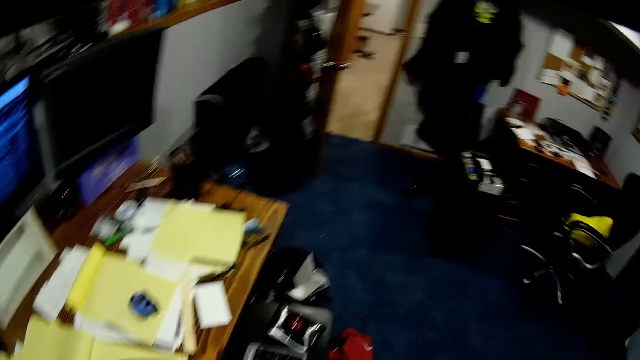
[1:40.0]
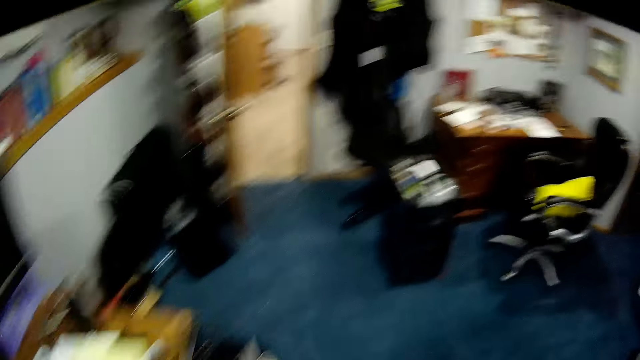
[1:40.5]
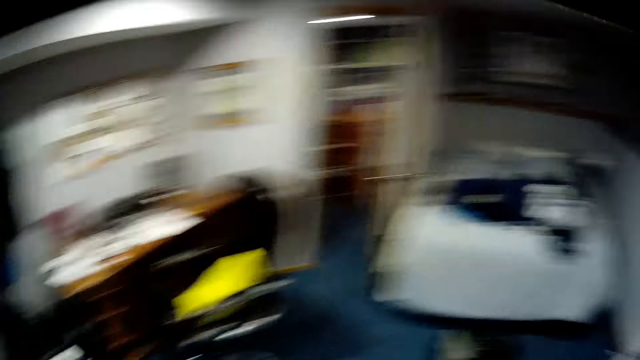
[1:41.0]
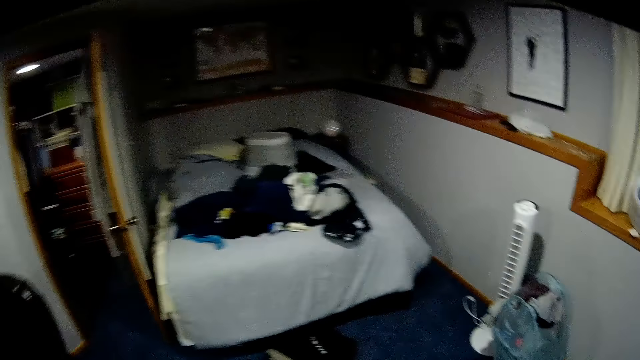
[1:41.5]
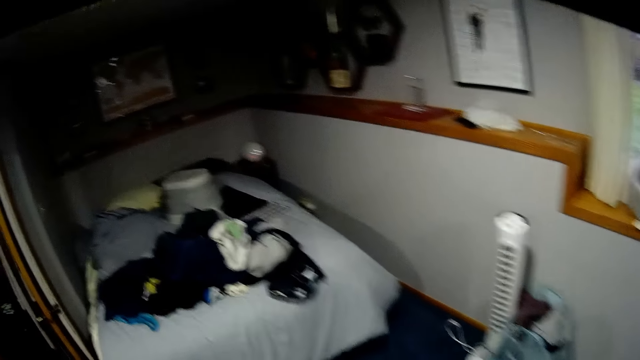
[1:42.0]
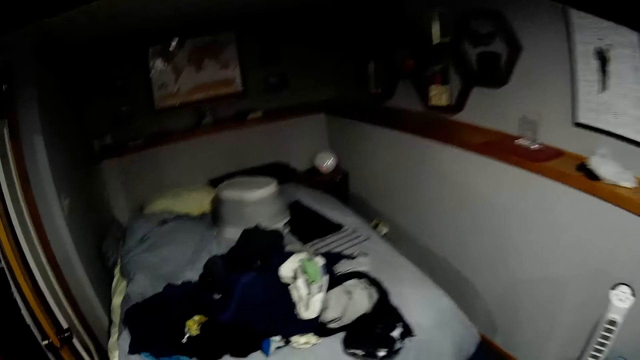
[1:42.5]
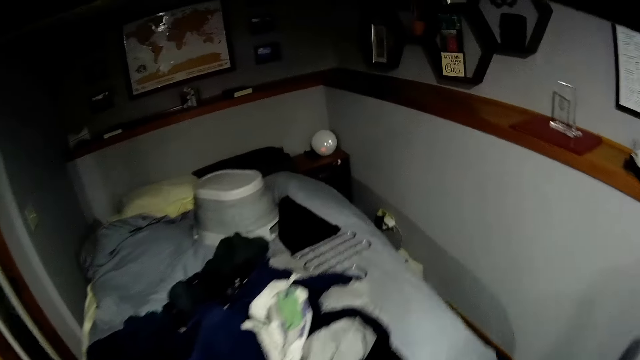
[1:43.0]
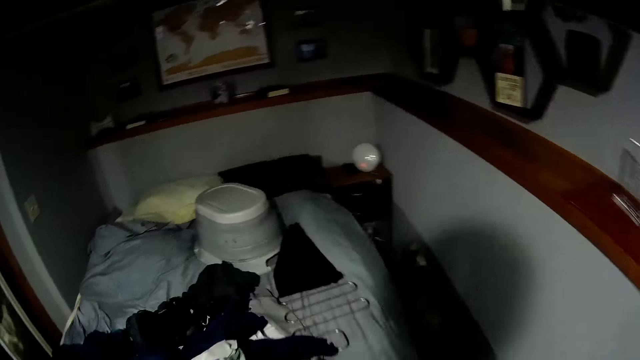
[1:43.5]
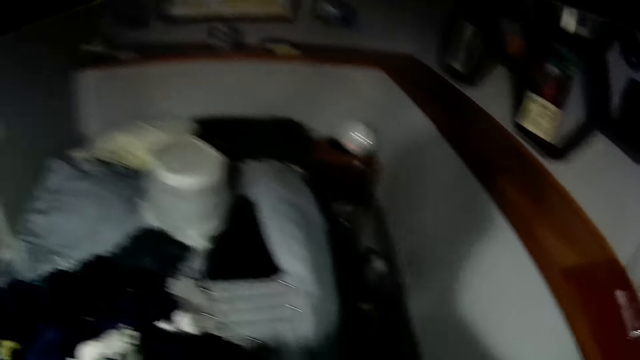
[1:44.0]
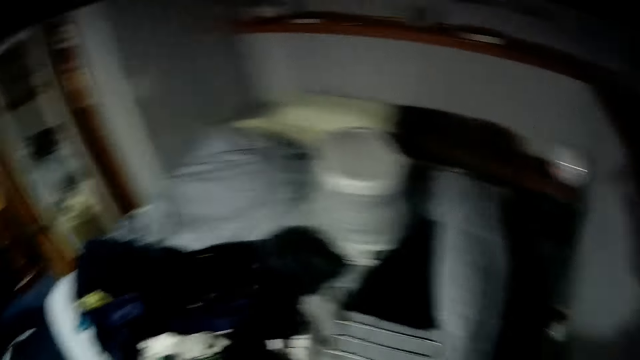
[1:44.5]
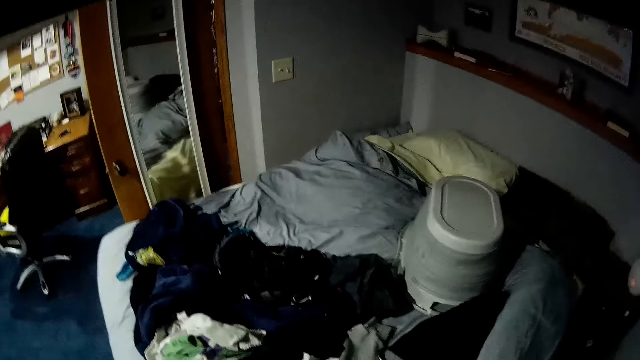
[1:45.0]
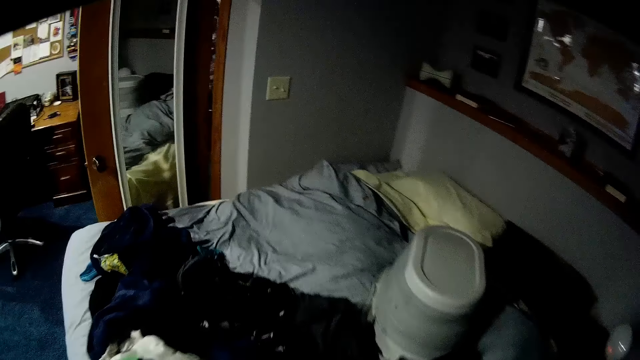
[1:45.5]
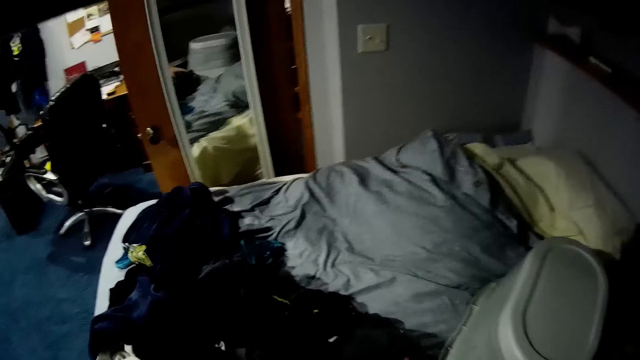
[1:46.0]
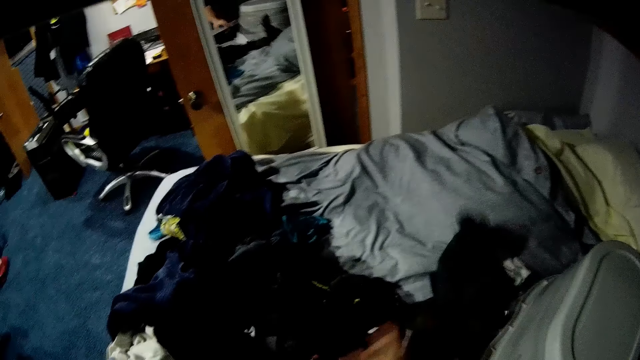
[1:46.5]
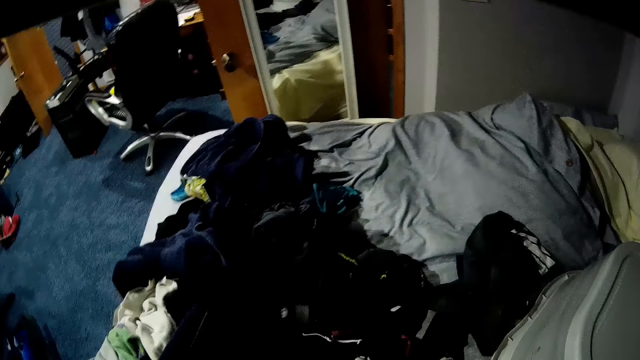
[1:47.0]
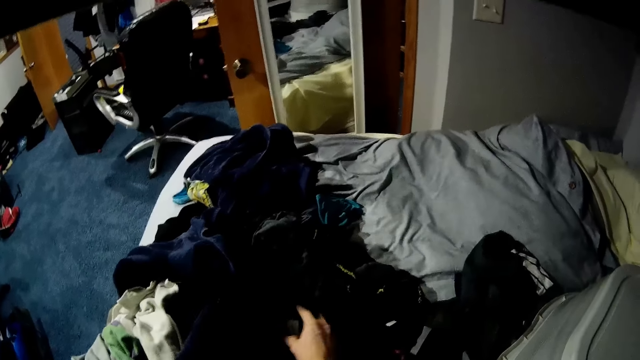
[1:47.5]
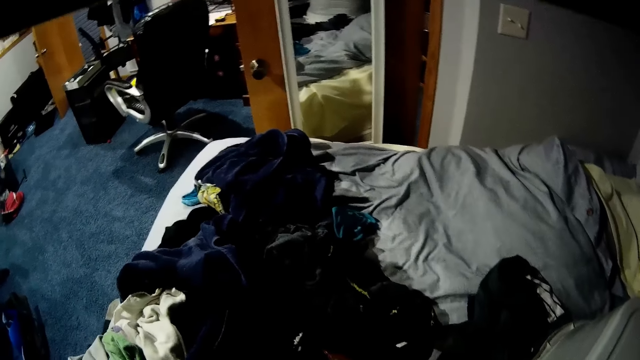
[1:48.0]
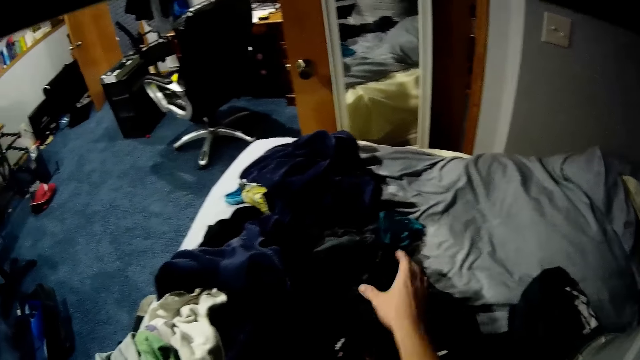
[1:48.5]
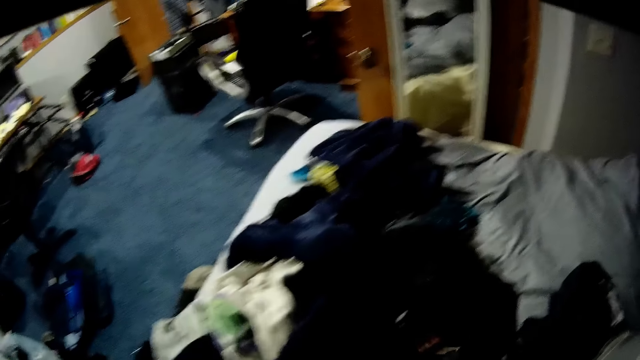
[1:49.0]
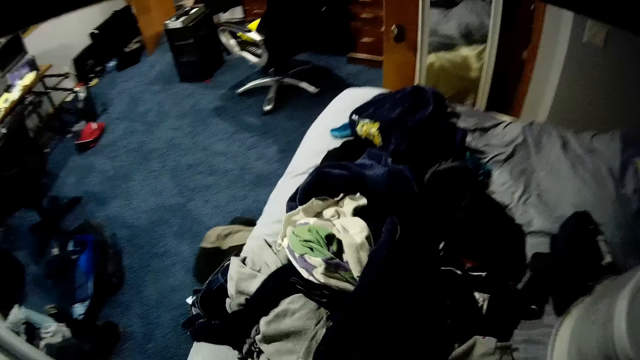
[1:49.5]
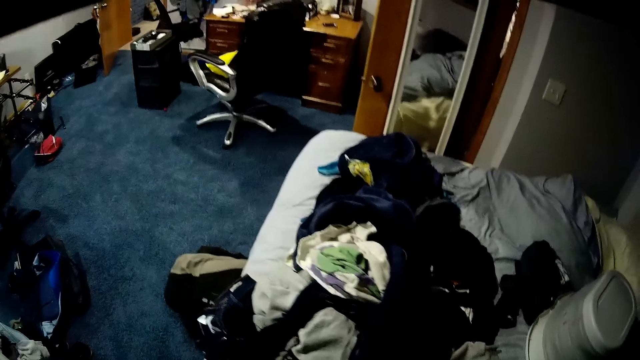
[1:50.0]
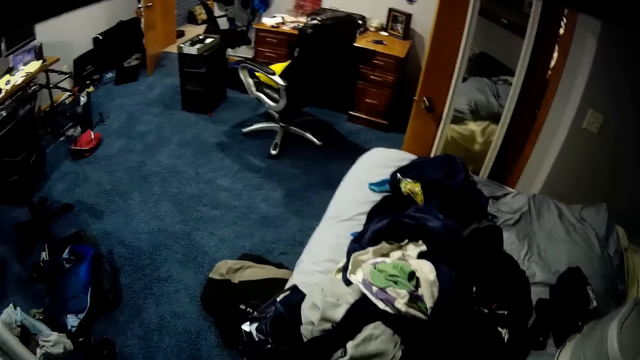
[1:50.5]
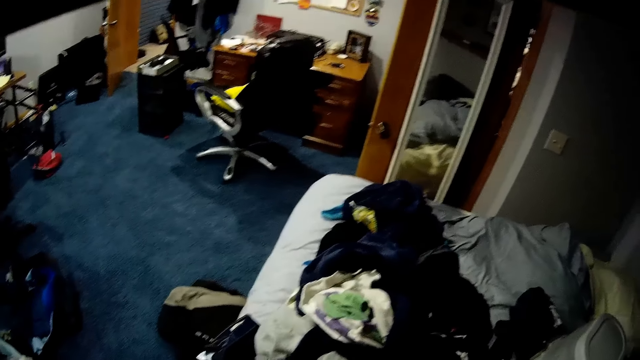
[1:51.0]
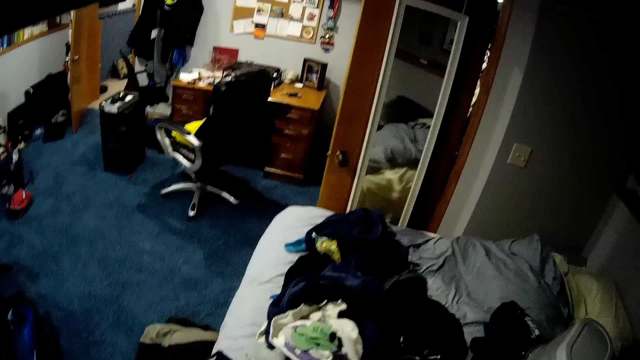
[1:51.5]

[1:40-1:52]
The camera wearer walks to the bedroom. They drop the cloth on the bed. They put aside the cloth. They pick clothes and search for cloth on the bed.

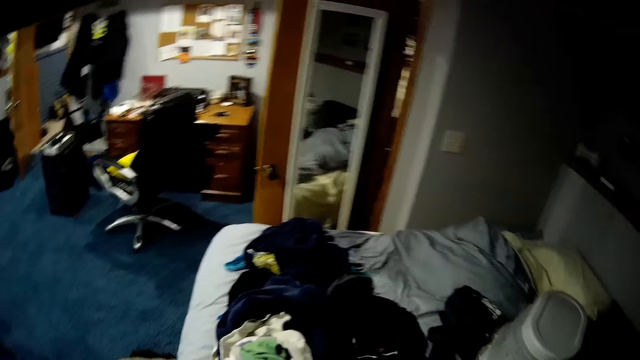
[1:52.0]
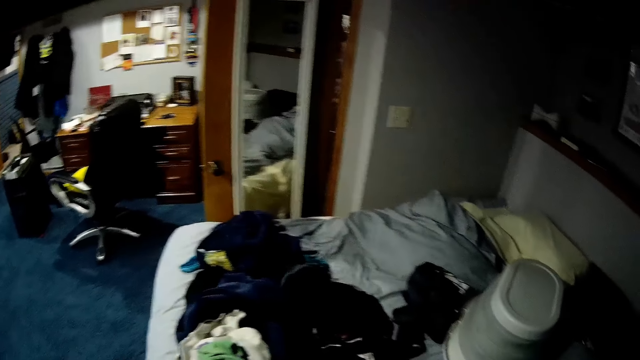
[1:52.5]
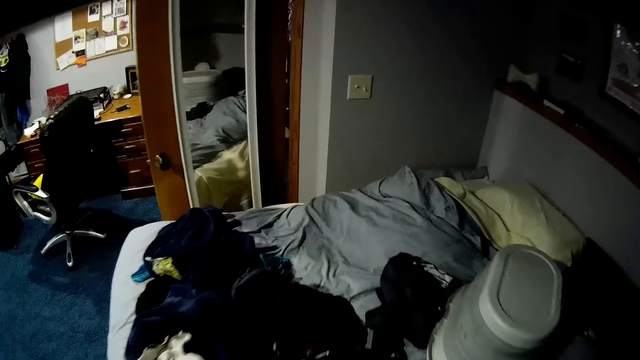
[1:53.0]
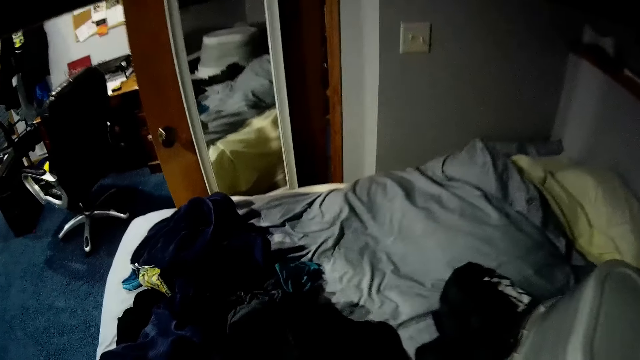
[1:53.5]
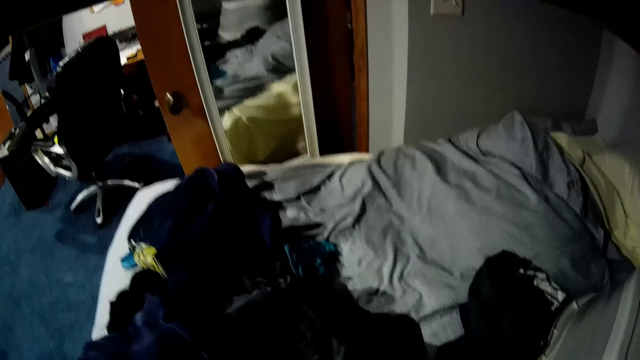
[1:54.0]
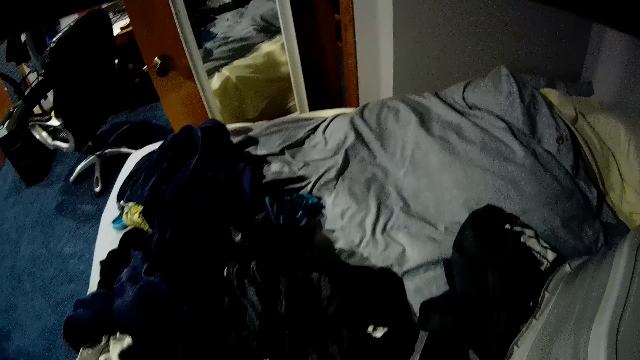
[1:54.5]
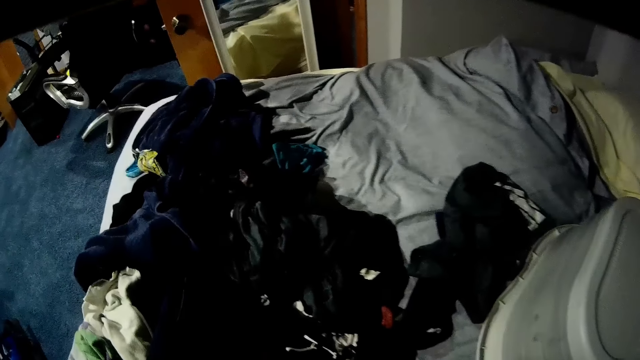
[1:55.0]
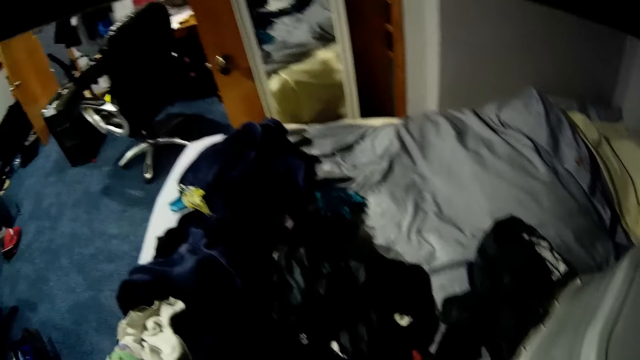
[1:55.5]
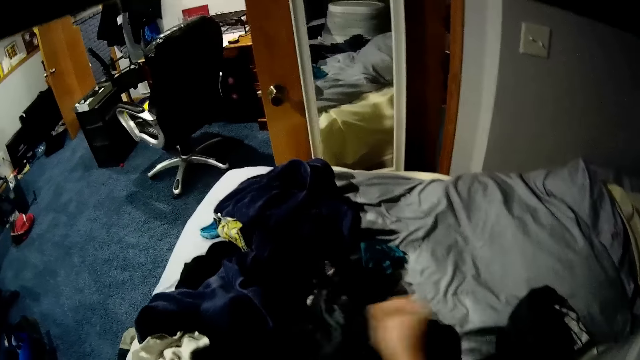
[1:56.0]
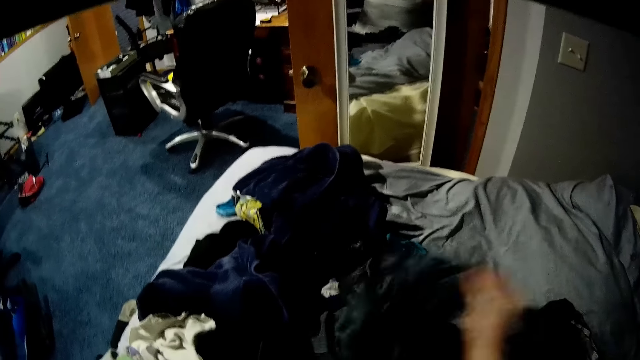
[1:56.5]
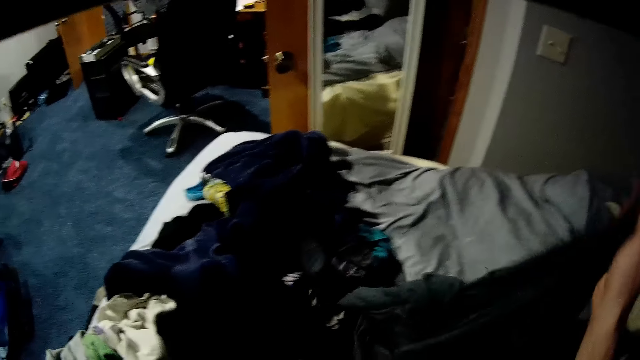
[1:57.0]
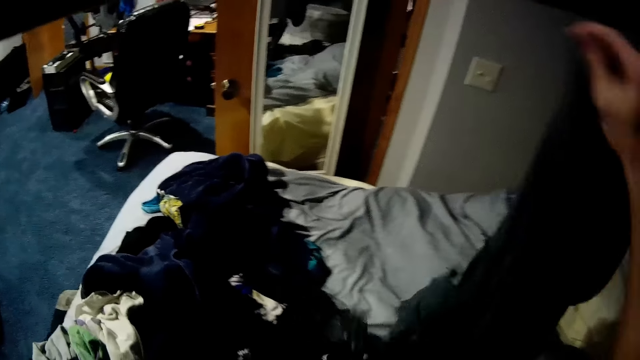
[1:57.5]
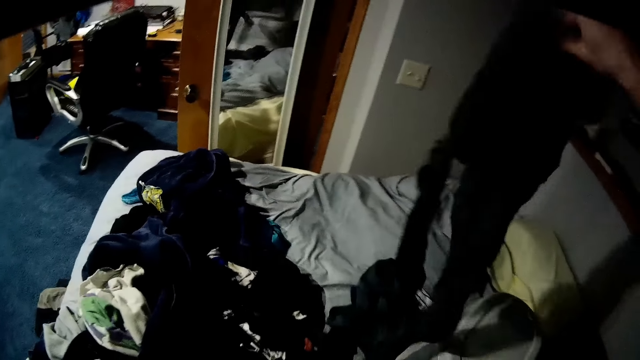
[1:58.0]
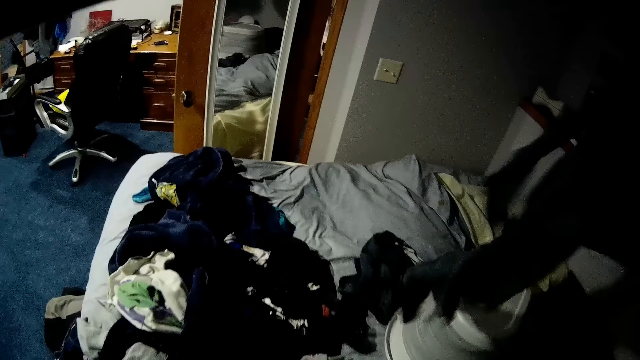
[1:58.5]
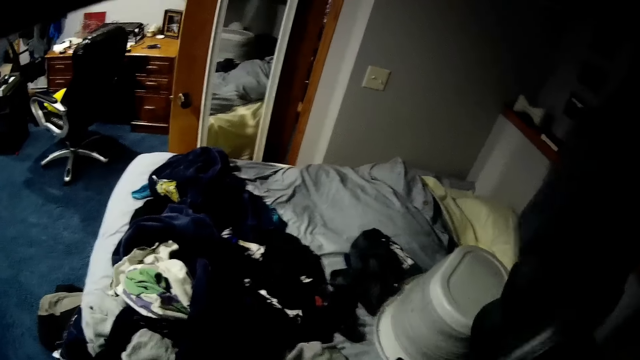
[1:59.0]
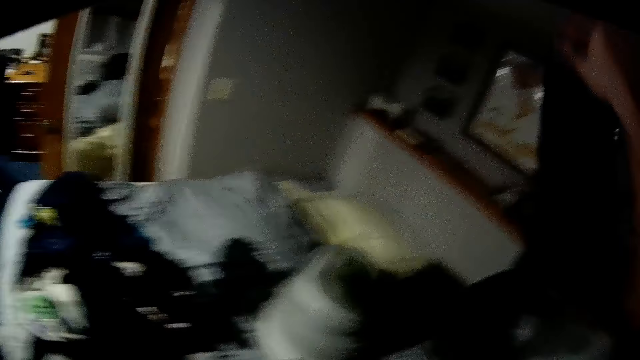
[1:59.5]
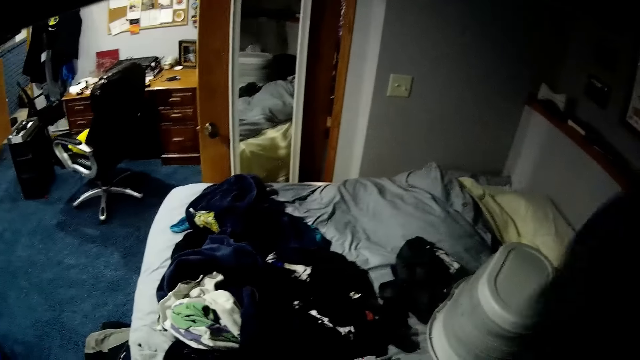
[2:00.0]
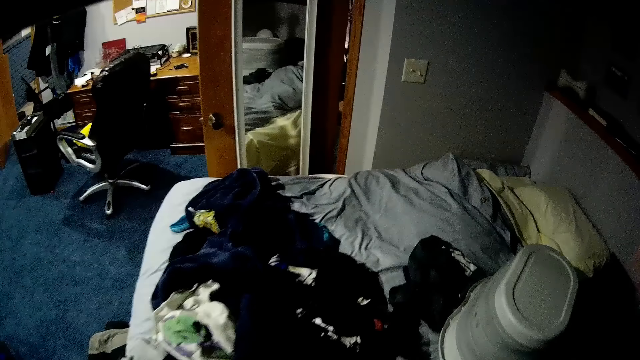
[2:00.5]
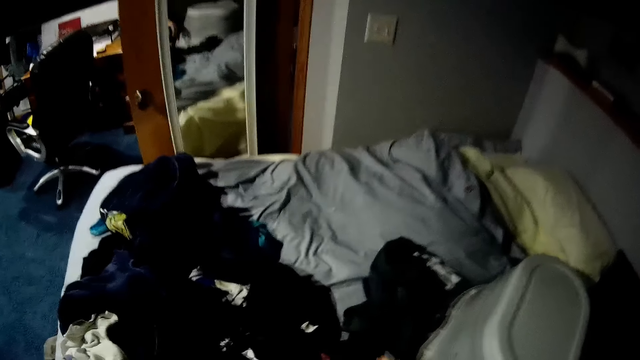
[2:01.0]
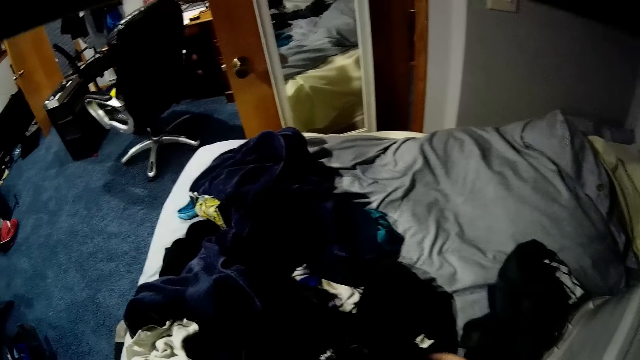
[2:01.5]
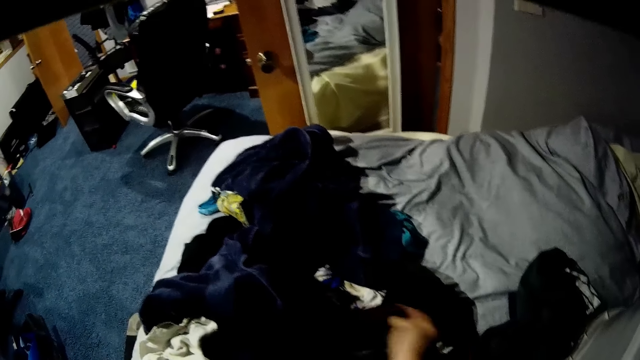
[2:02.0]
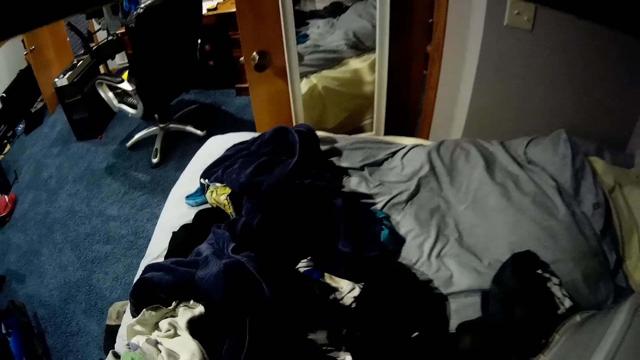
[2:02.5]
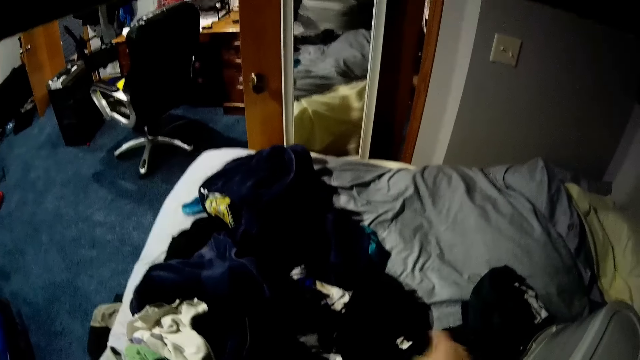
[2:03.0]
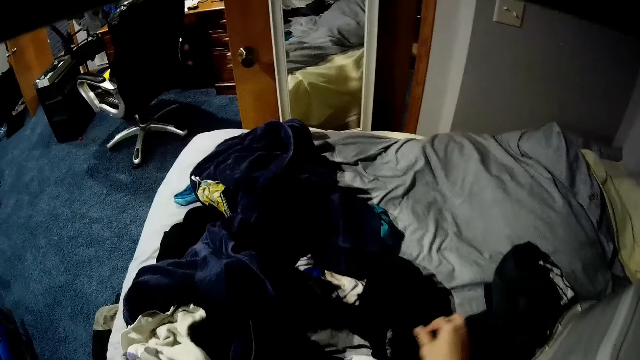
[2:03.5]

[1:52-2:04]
The camera wearer picks up a cloth from the bed. They drop the cloth down. They search for cloth on the bed and pick clothes.
